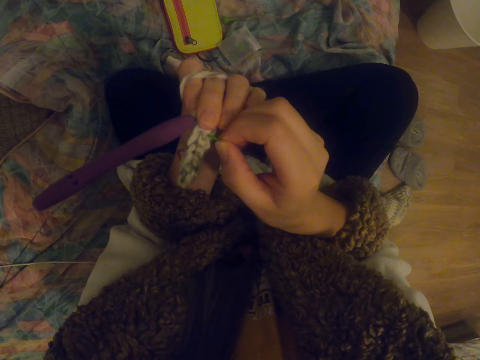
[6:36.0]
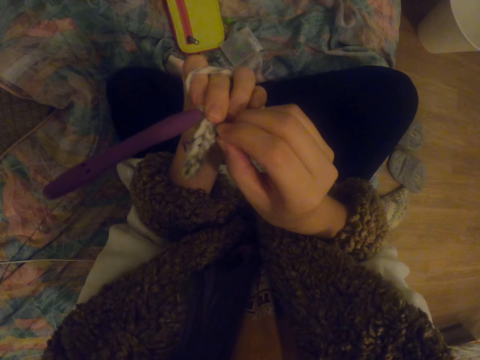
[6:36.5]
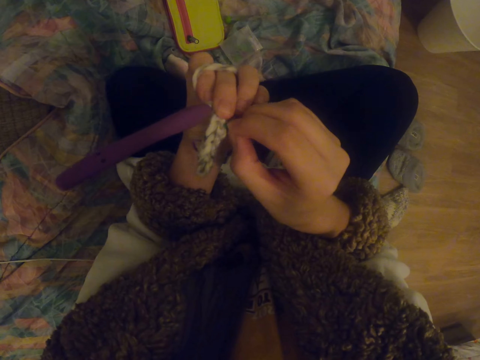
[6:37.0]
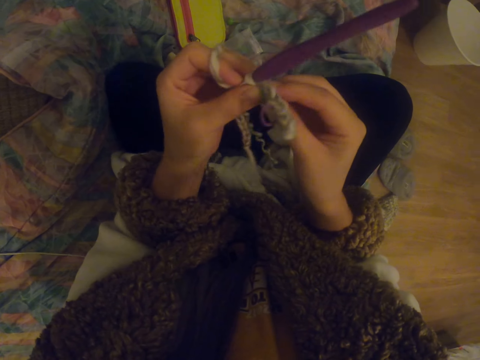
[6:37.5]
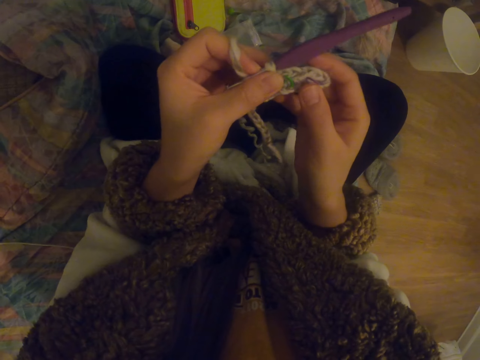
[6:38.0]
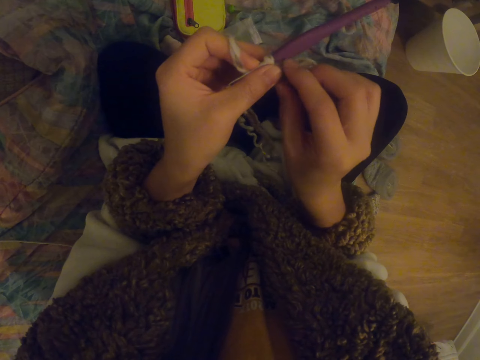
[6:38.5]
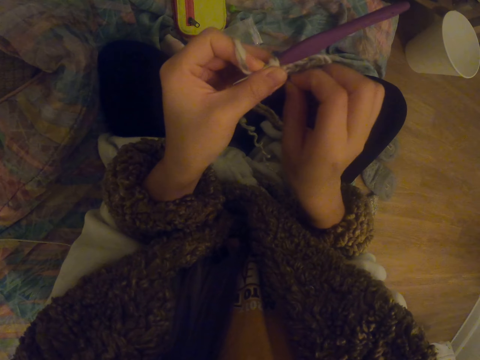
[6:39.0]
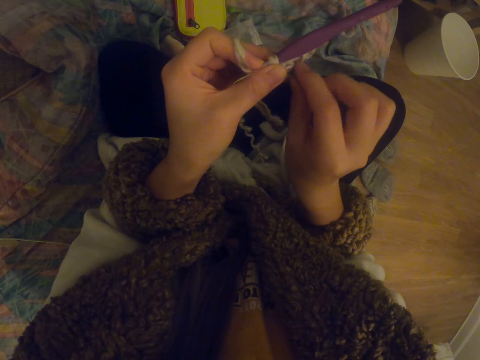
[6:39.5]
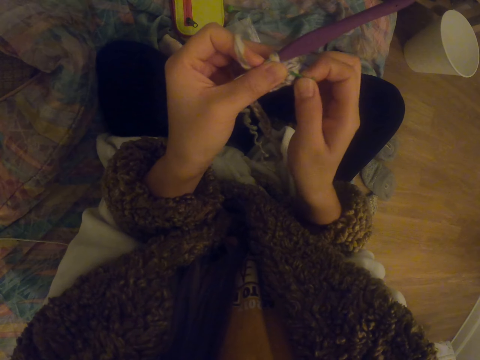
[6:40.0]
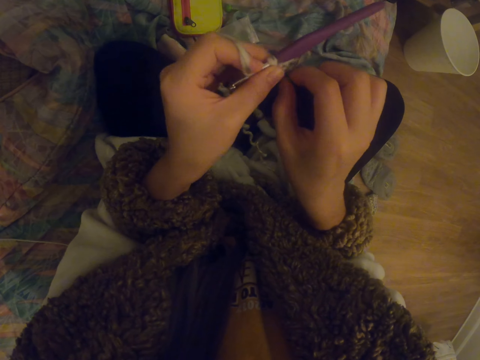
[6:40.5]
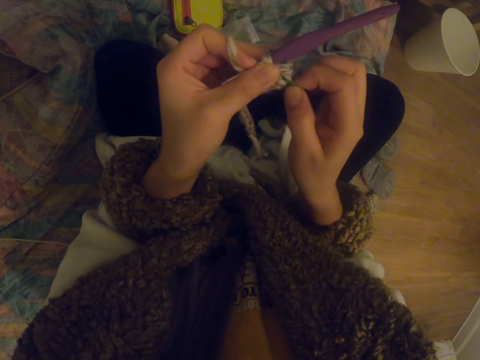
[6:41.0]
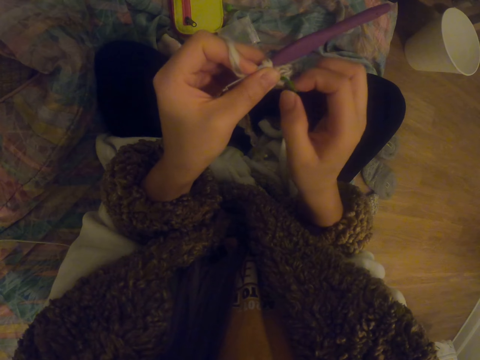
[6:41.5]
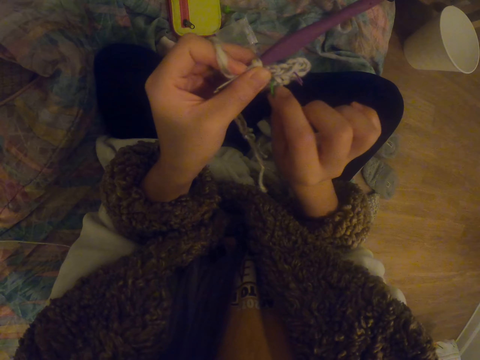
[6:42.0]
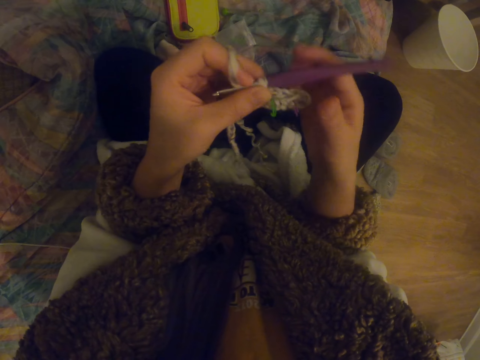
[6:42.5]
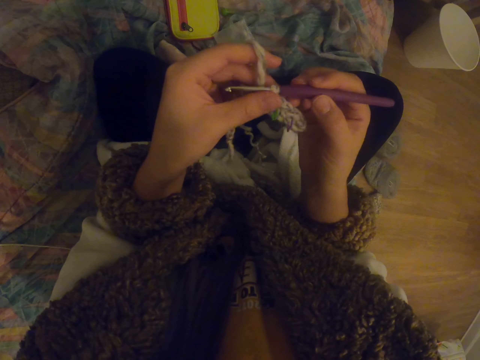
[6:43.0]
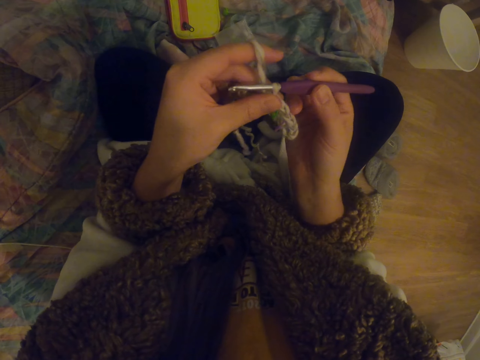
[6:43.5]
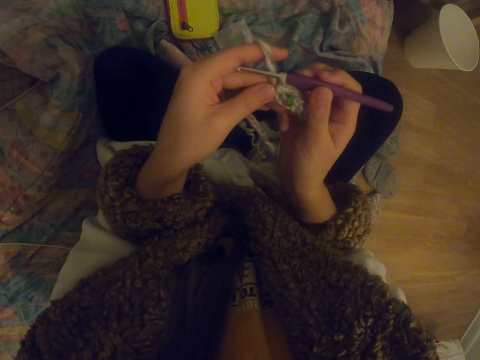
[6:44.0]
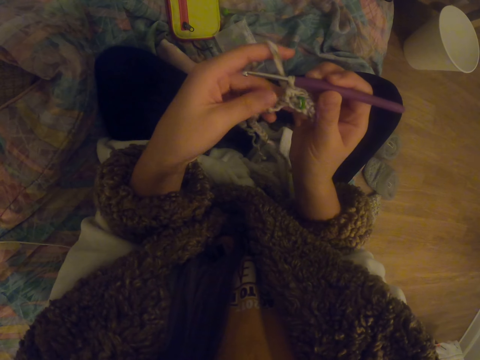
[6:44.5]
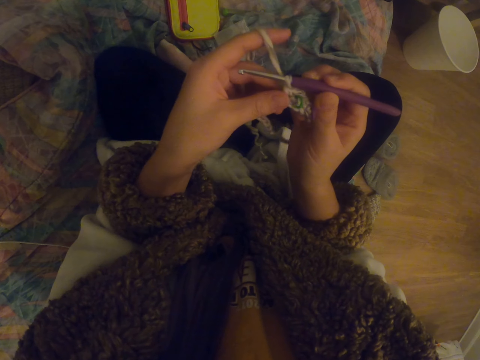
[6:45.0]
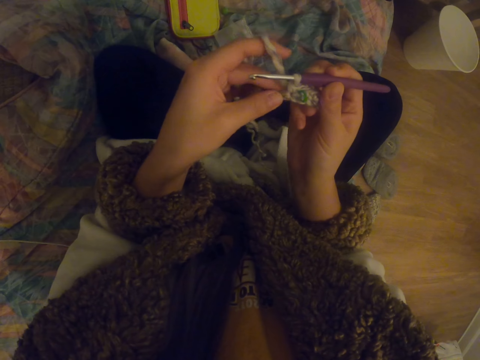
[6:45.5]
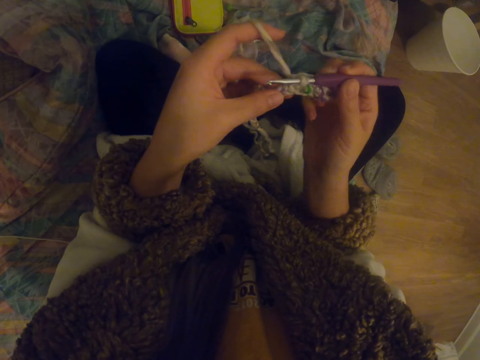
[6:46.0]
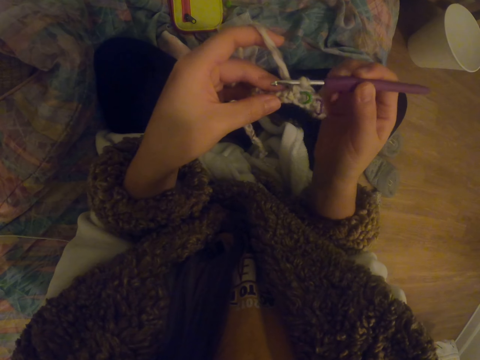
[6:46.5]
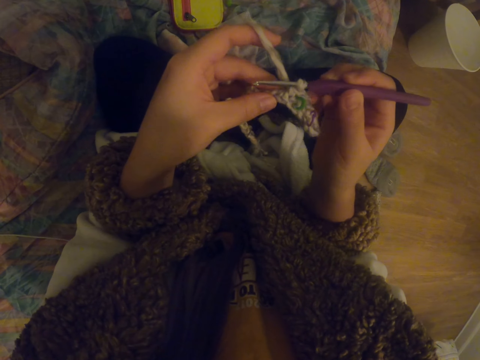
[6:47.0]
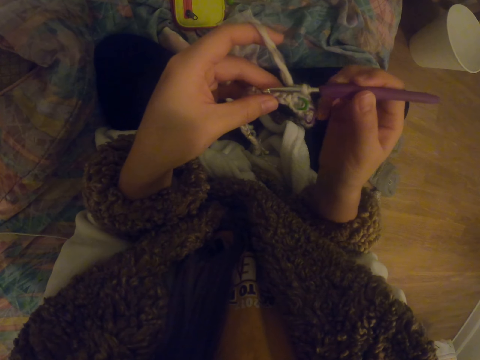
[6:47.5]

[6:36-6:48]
The camera wearer stares at the garment.

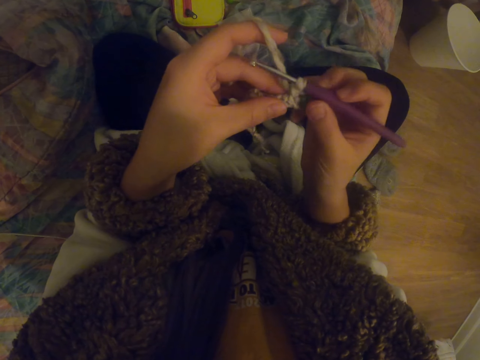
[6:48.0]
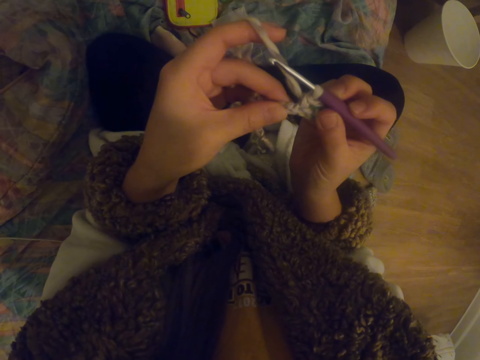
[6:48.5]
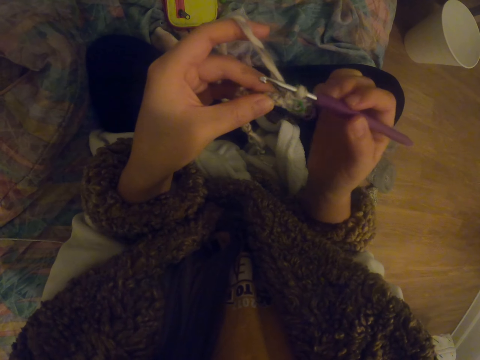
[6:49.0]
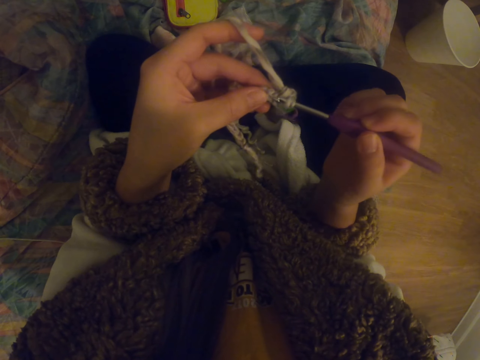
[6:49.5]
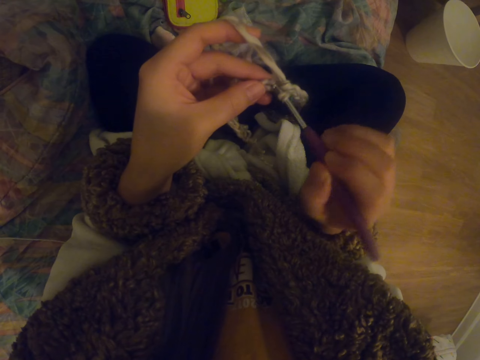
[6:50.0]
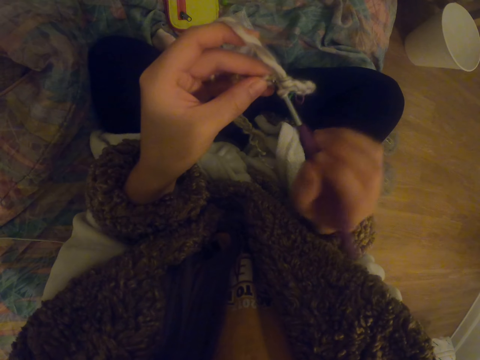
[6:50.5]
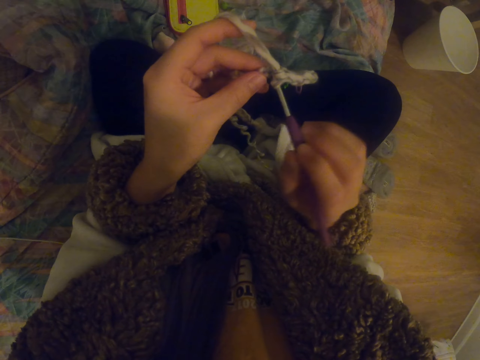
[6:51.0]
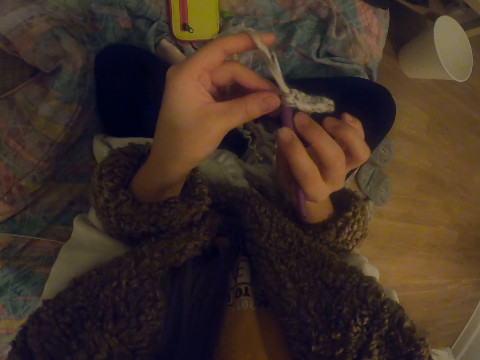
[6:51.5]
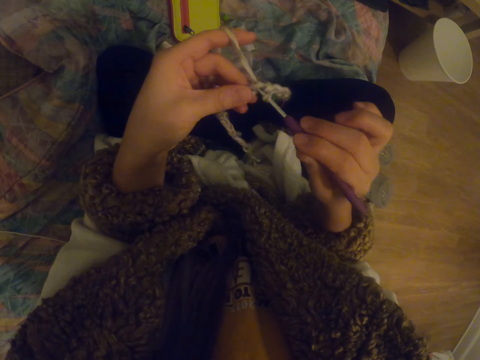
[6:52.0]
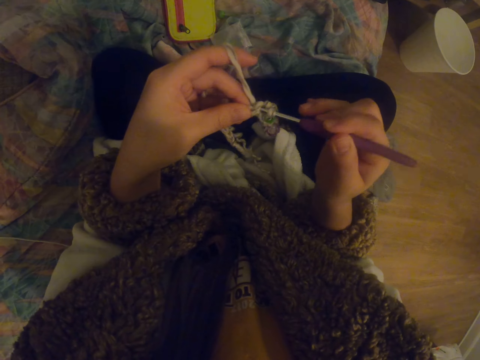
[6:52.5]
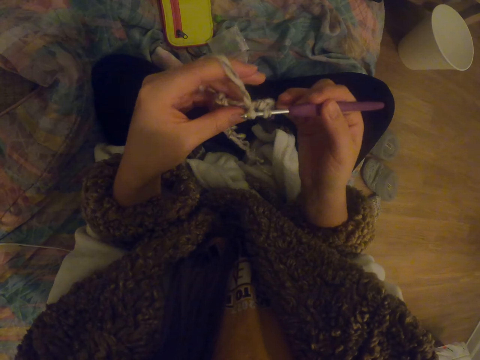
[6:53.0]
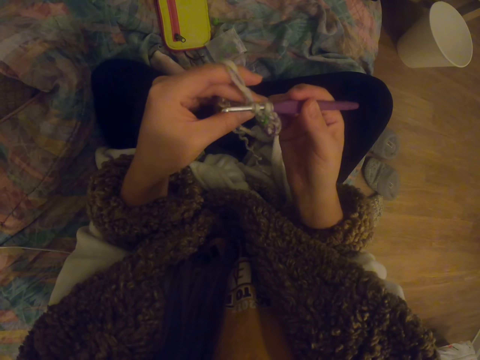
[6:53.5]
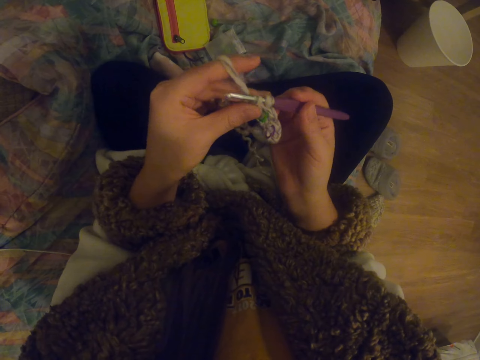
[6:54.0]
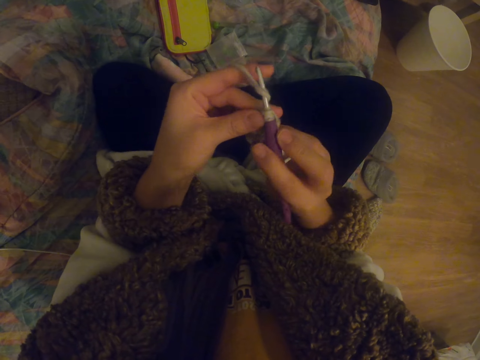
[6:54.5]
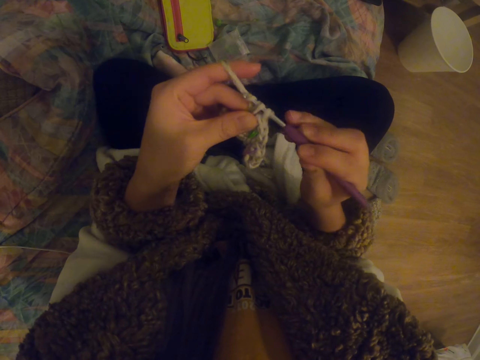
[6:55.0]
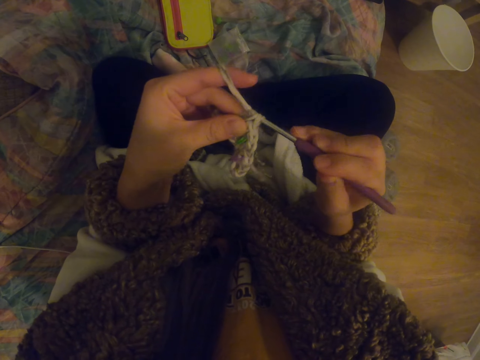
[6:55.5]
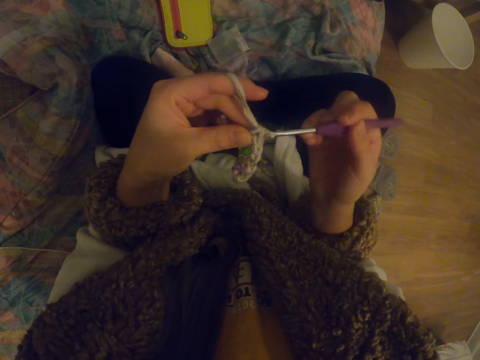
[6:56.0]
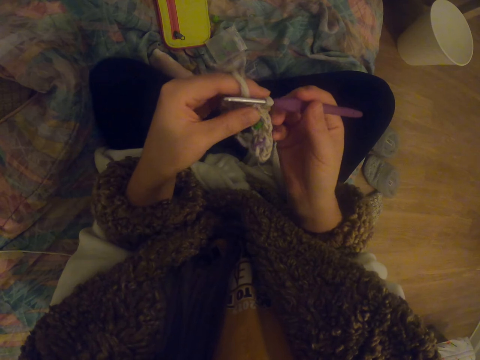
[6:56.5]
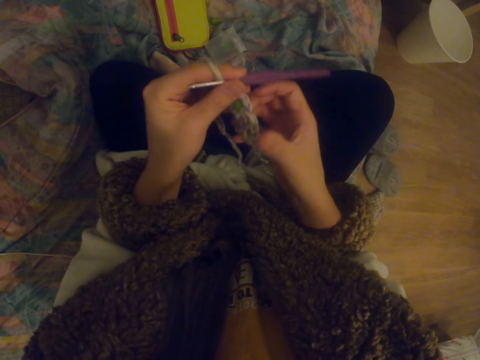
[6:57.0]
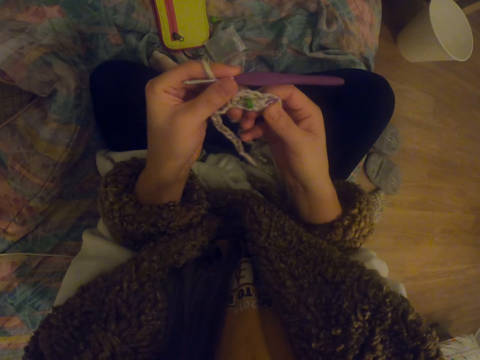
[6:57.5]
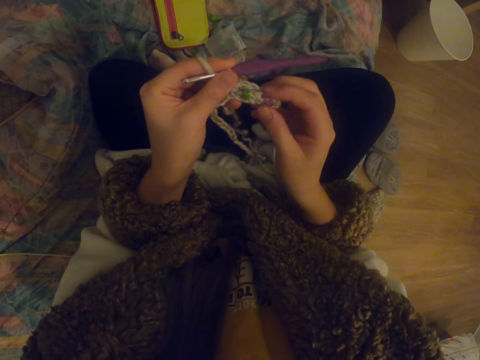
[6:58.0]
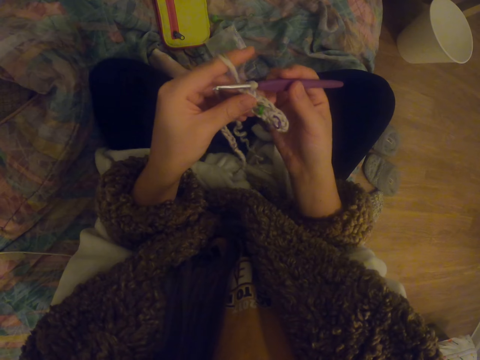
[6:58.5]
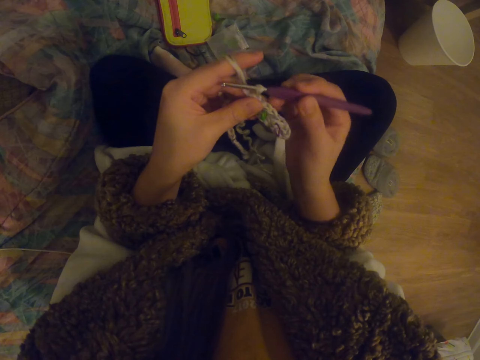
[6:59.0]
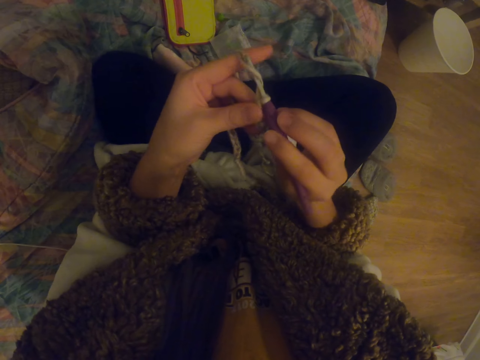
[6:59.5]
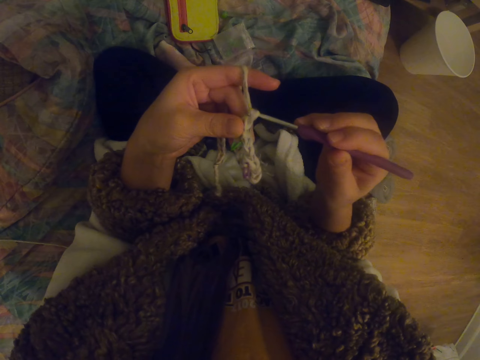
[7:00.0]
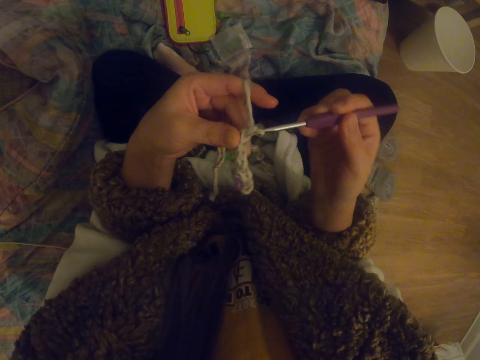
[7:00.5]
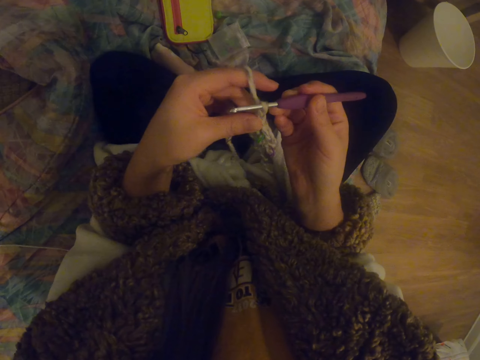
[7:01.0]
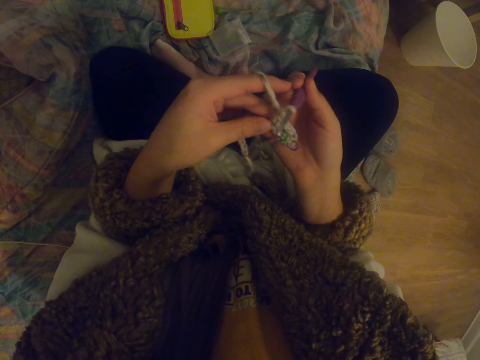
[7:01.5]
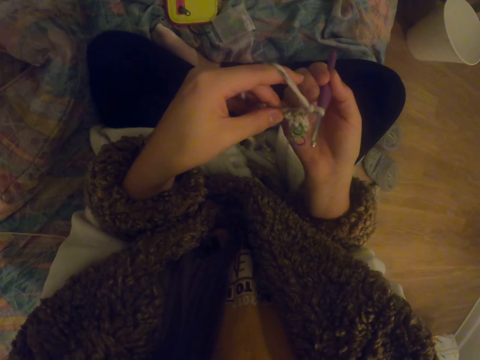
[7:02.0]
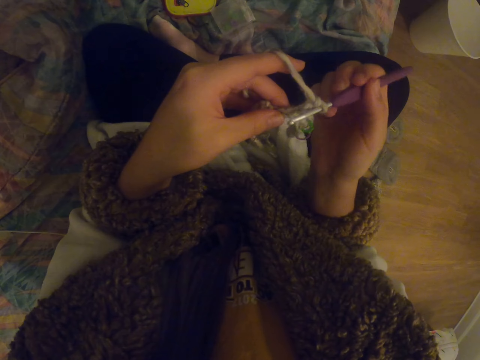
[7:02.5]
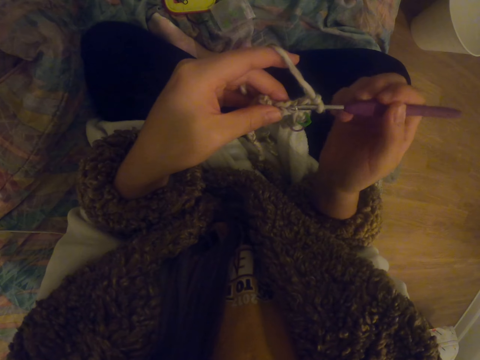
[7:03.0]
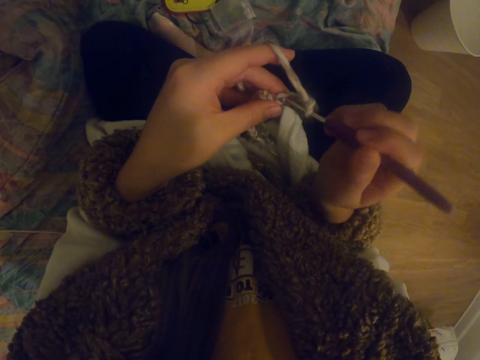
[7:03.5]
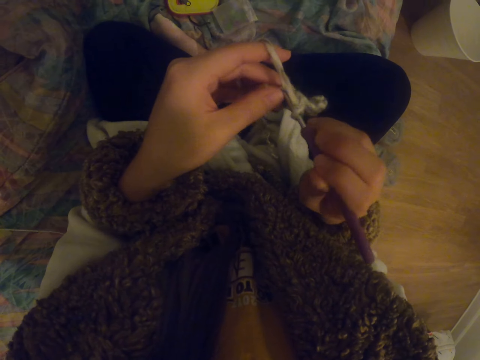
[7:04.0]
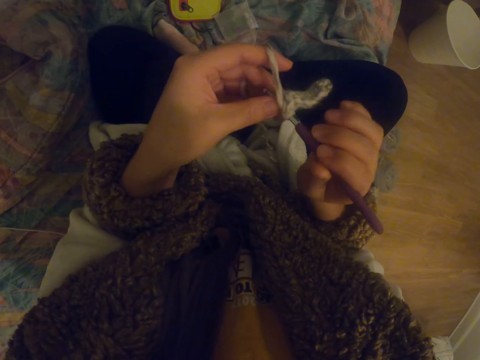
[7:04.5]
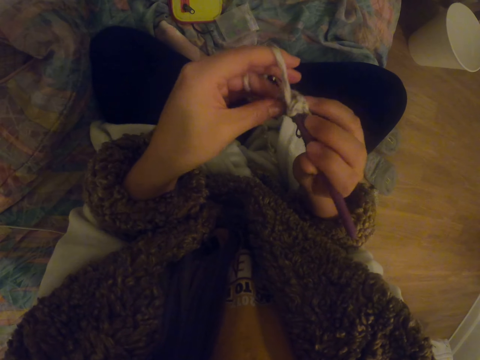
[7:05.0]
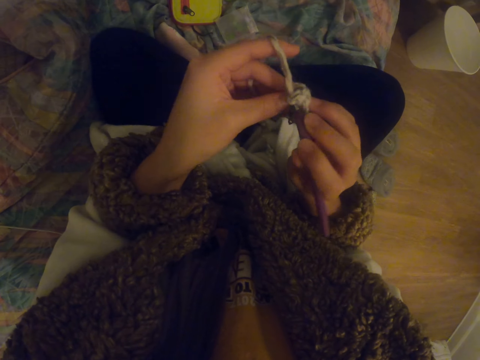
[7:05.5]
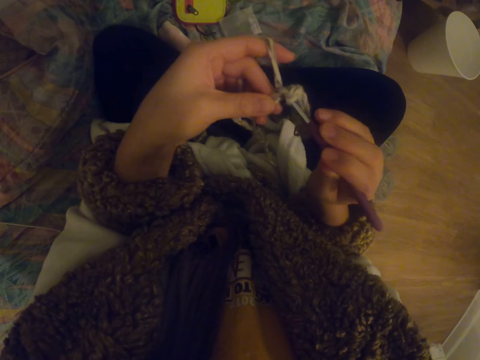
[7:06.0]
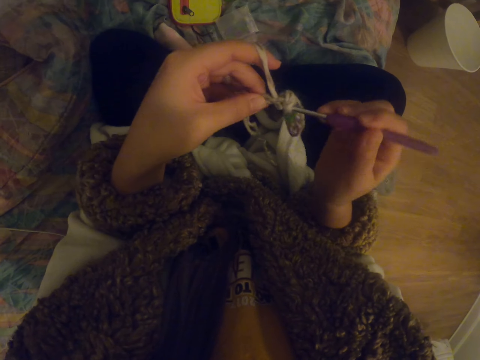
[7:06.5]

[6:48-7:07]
The camera wearer knits the garment. They stretch the garment. They knit the garment.
